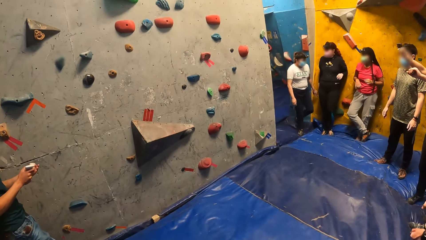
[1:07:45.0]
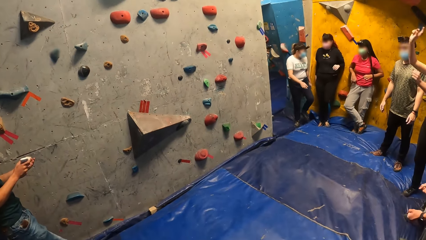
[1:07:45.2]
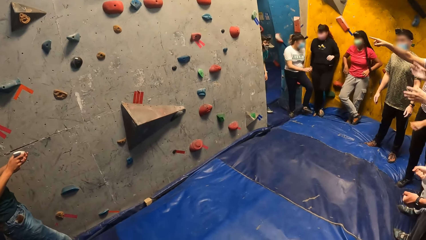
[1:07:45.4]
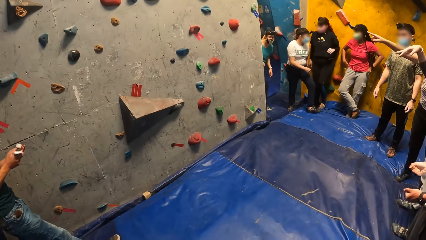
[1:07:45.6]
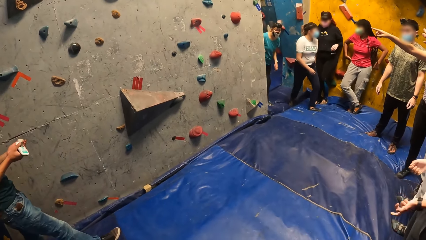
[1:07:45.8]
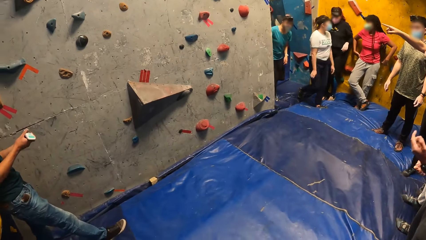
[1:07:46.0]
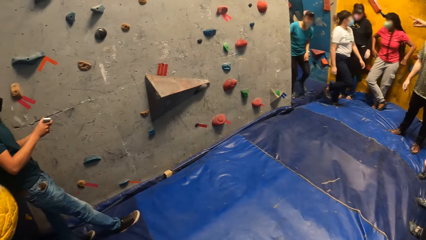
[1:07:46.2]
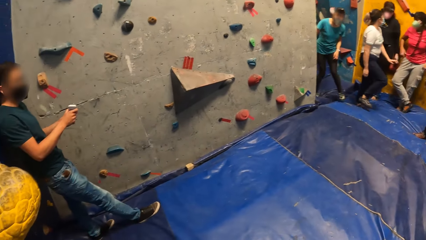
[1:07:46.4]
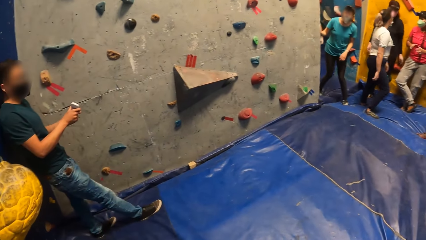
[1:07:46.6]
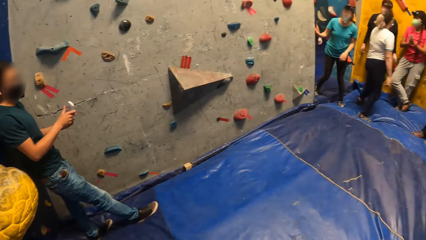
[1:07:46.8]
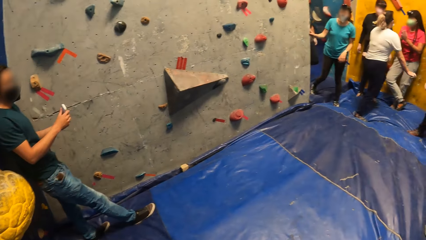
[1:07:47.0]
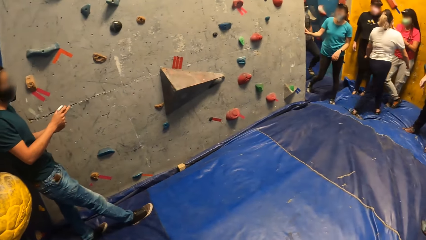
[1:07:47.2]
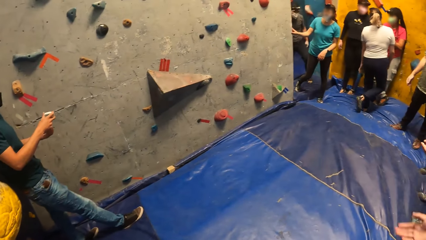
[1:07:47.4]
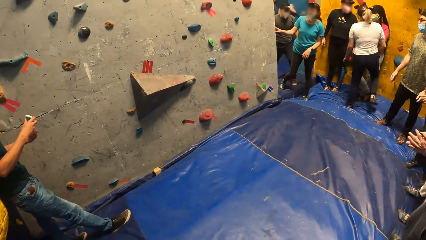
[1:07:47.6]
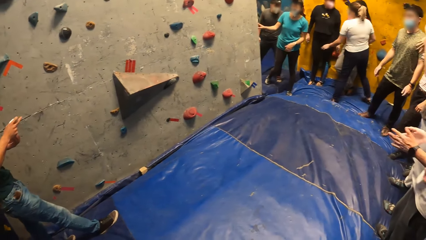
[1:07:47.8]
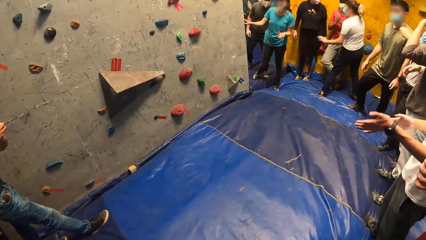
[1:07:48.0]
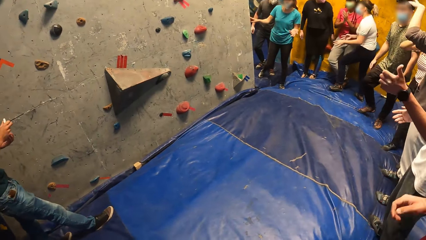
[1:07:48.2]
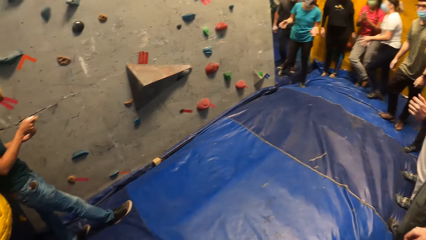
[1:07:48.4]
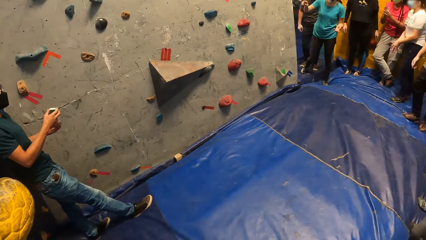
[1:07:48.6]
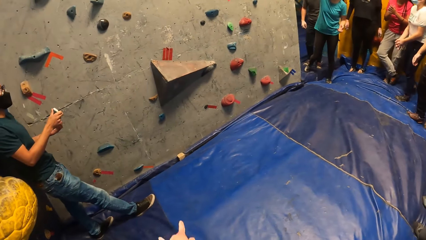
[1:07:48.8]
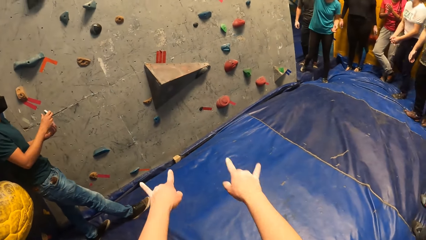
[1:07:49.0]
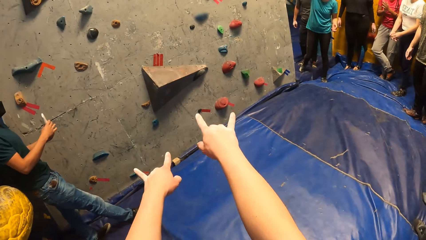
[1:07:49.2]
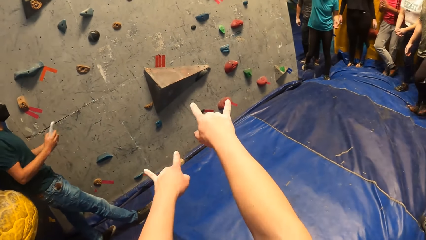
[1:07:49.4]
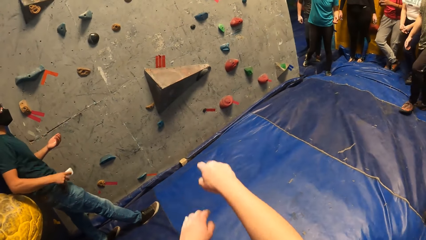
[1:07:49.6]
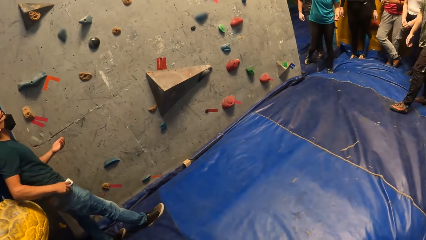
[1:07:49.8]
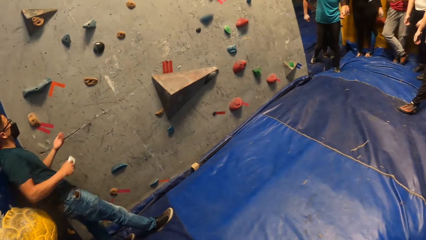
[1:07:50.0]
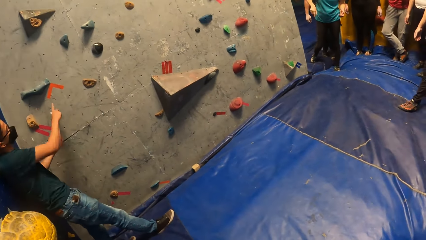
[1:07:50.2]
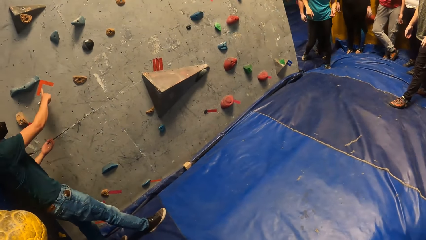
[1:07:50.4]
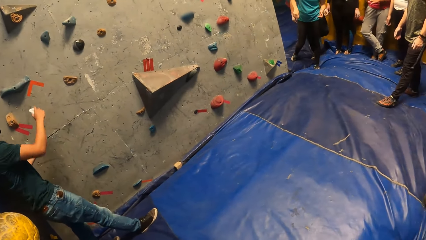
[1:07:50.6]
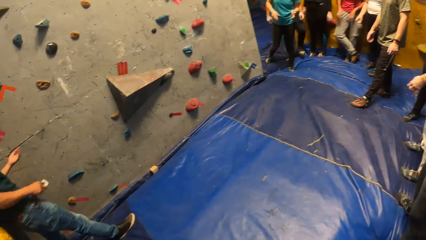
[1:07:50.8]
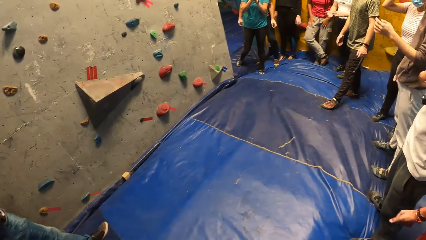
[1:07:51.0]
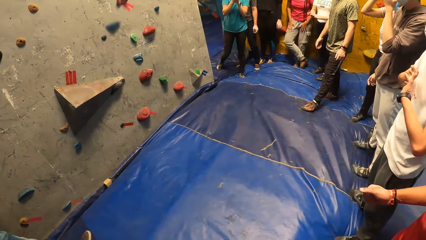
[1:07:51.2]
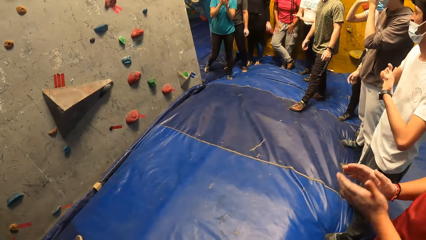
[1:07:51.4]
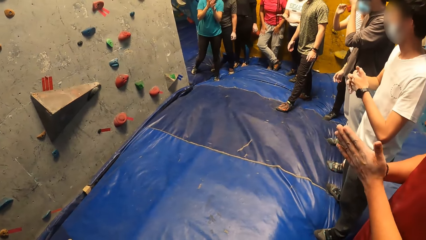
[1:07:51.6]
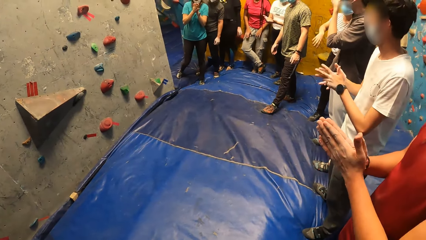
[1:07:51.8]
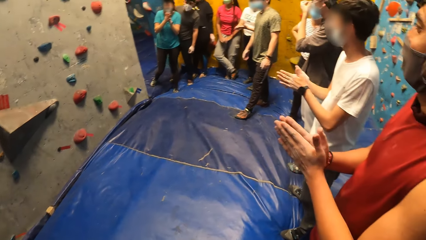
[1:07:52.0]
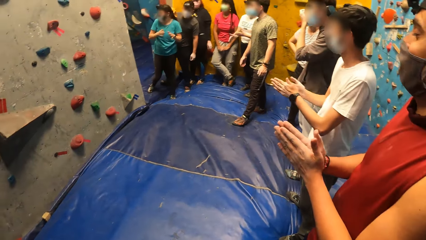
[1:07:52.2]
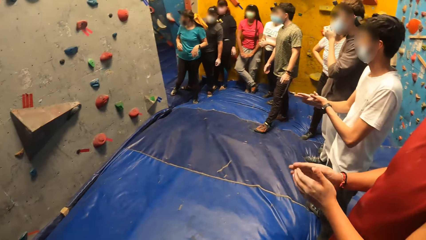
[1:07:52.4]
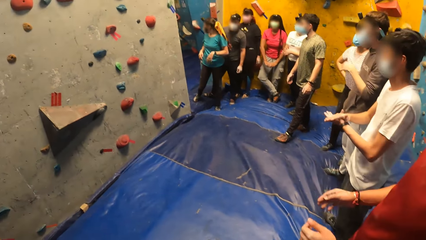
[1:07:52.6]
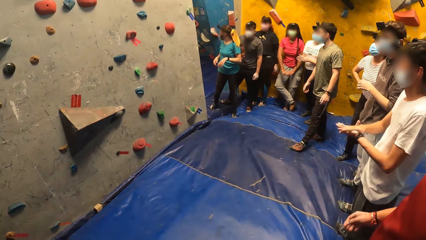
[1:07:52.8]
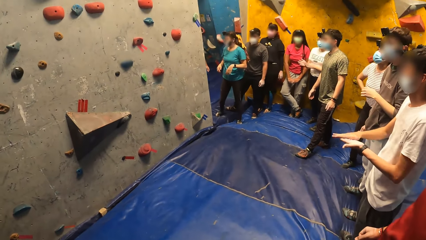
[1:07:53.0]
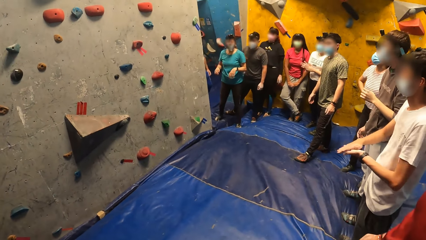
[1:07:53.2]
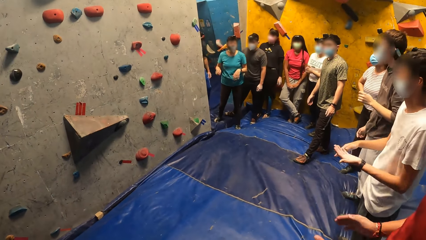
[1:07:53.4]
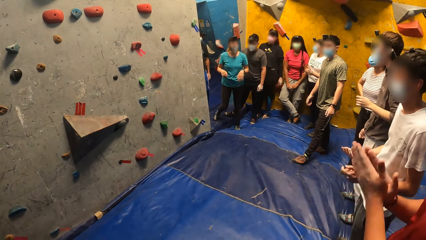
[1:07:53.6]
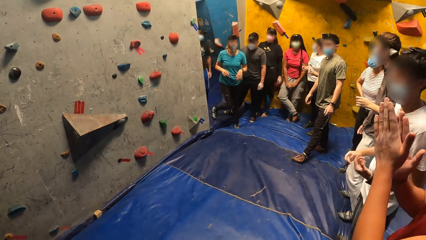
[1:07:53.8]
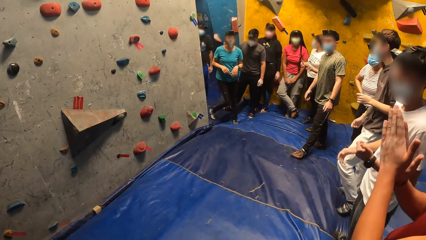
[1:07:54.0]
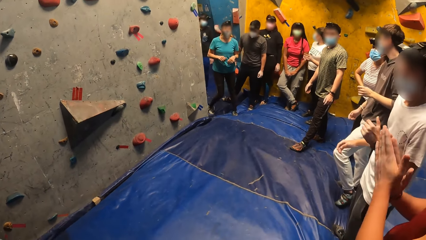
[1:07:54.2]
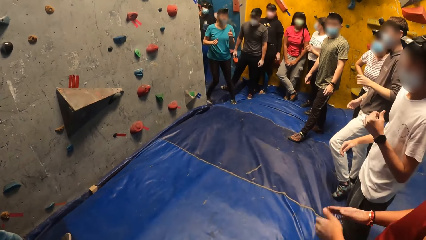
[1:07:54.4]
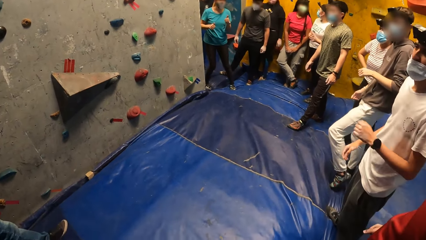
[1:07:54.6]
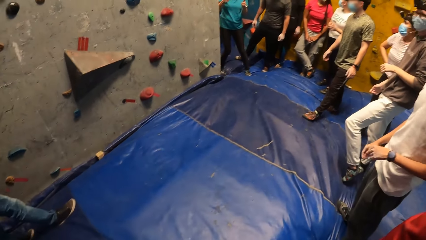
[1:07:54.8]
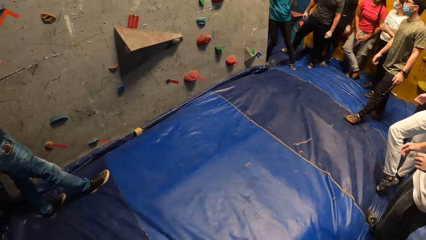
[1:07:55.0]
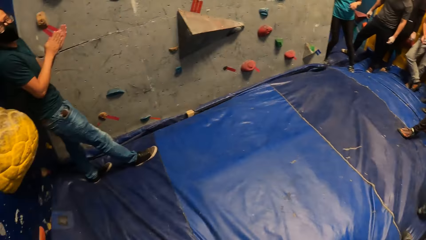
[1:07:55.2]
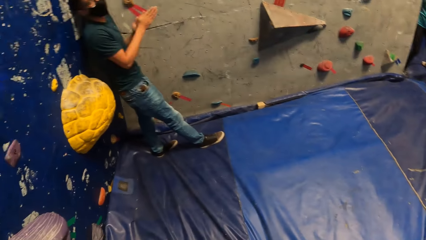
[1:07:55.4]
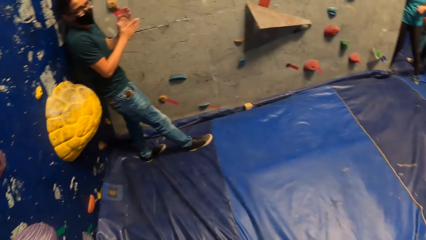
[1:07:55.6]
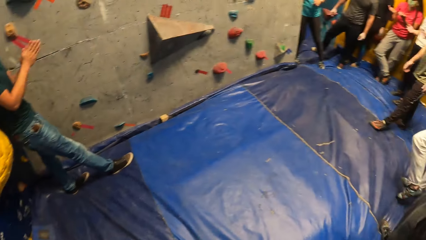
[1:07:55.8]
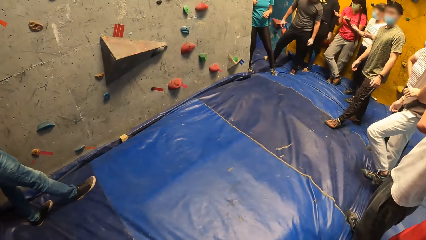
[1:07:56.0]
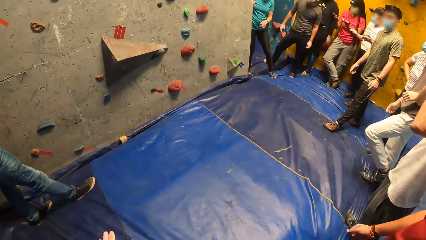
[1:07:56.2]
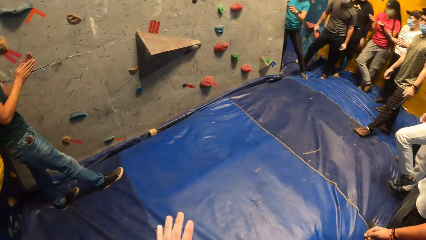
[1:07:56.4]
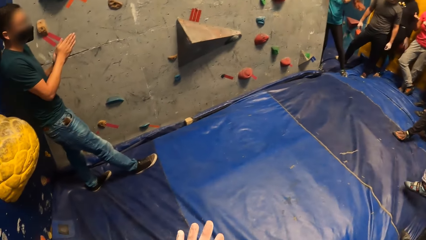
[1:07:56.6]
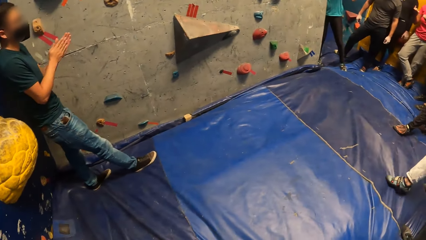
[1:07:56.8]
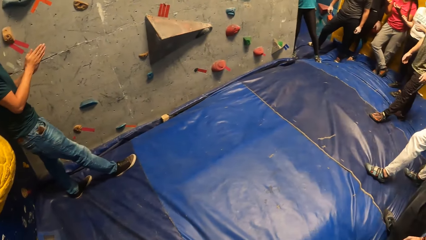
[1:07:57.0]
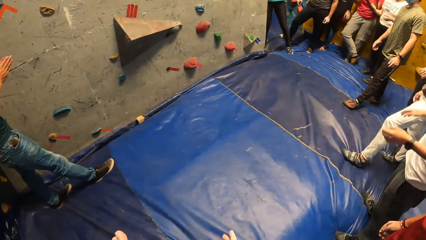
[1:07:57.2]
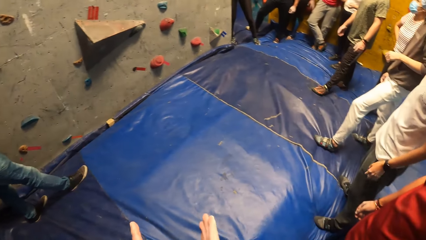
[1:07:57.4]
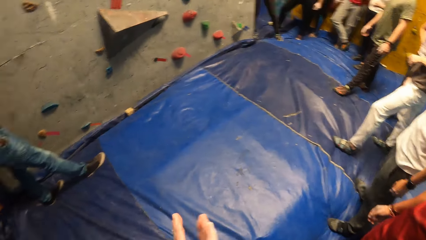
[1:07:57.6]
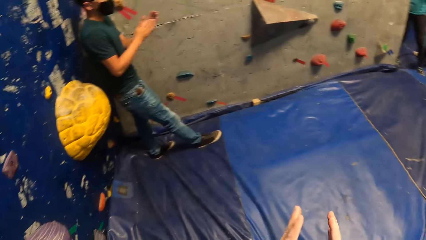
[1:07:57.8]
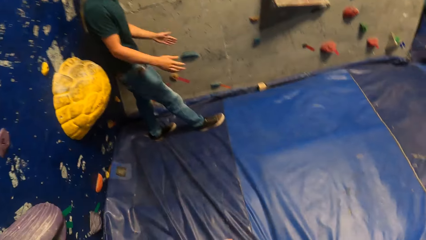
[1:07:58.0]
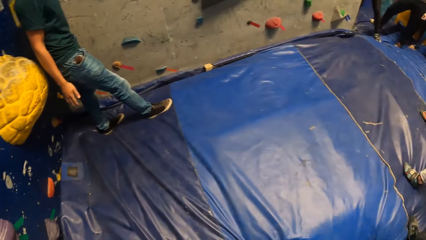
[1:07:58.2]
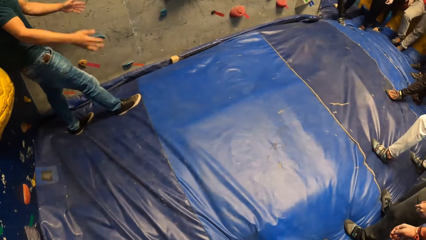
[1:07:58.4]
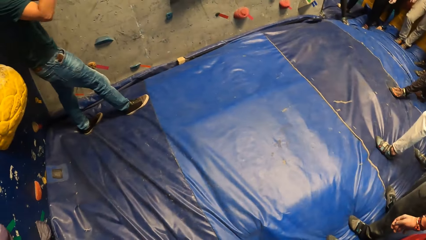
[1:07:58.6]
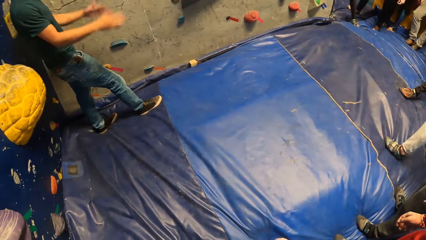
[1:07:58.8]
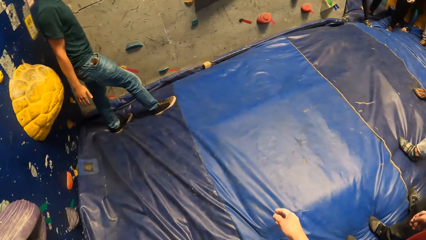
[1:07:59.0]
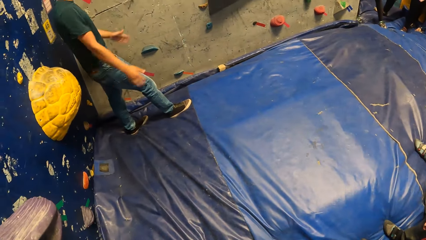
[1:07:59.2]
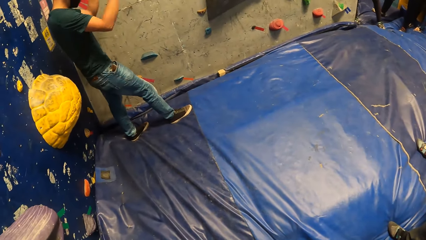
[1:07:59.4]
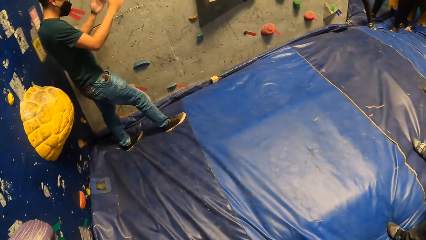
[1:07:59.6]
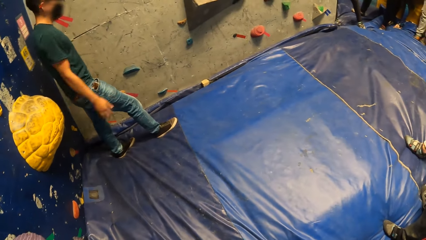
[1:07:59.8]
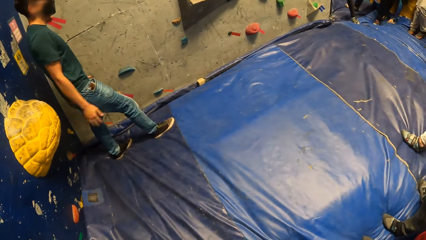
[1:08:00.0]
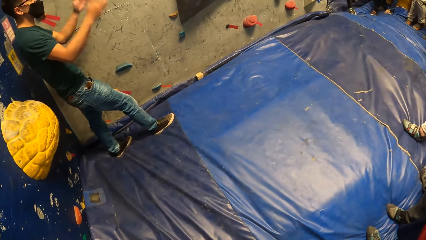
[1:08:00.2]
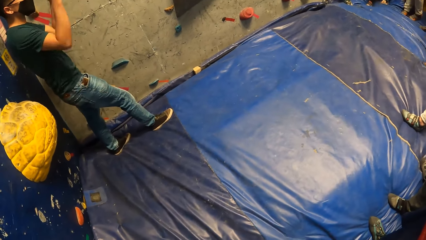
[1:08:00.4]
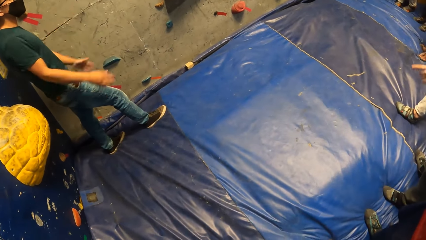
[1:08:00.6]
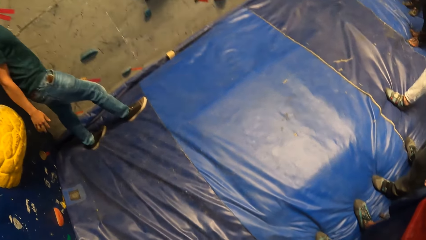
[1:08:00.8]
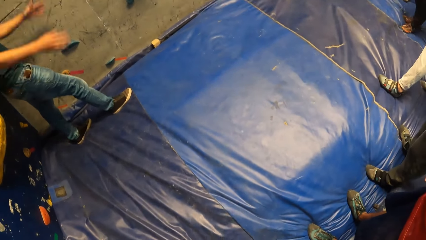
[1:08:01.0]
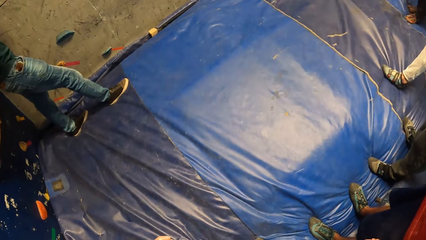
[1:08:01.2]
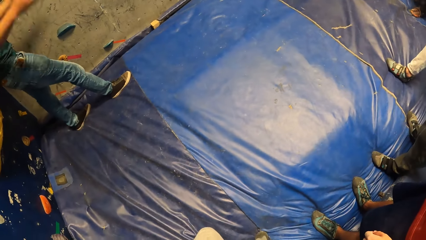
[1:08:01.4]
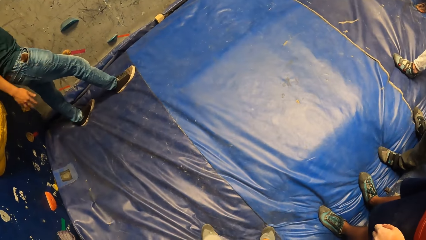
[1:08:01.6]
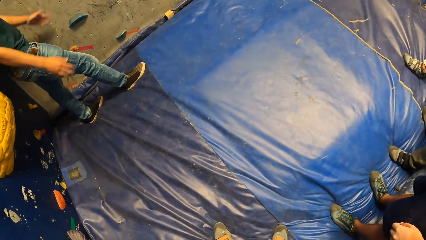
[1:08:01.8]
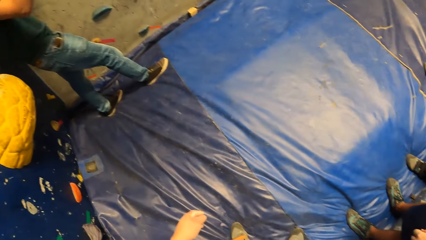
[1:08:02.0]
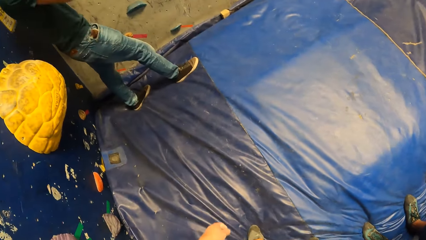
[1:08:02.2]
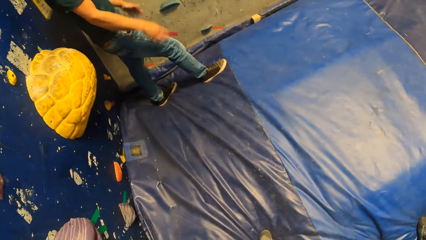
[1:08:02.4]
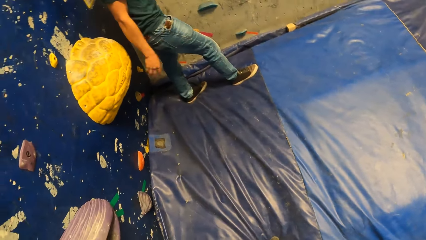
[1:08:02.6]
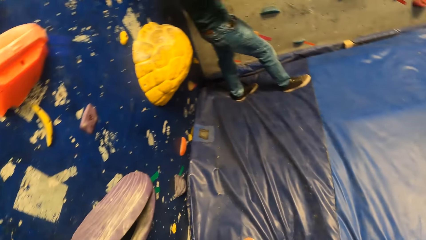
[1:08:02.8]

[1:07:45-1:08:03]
A woman walks in the climb wall room. A man squeezes cream on the palm. He closes the cream and puts the cream in the pocket. The camera wearer looks around. The man moves hands.
